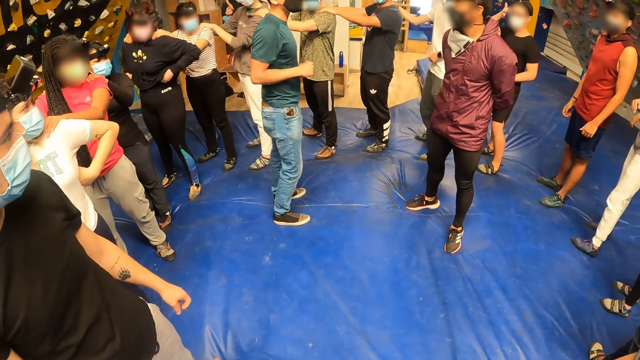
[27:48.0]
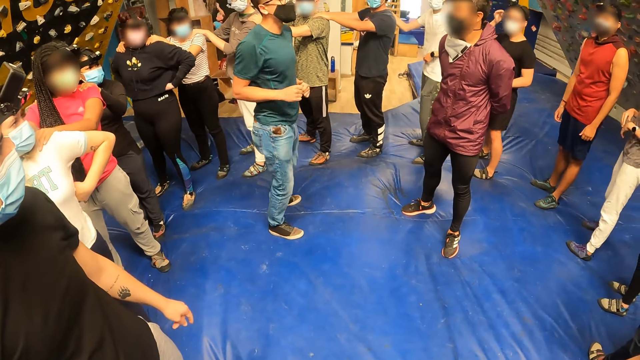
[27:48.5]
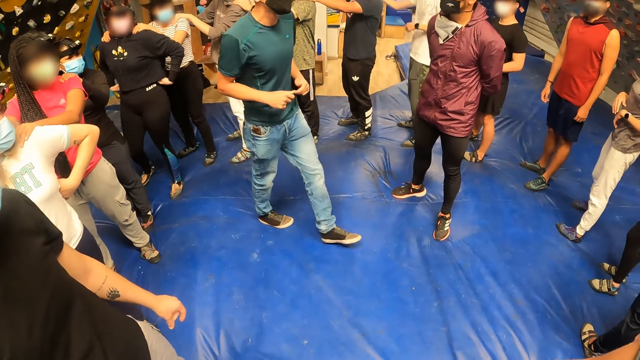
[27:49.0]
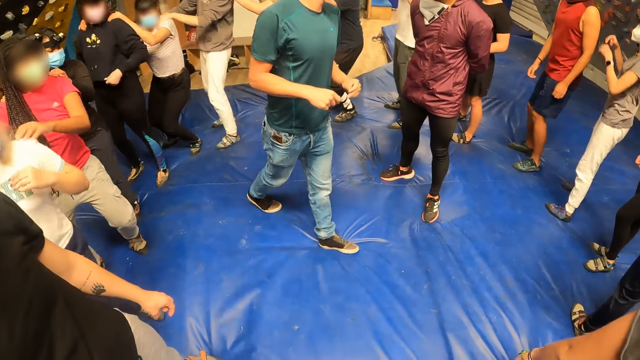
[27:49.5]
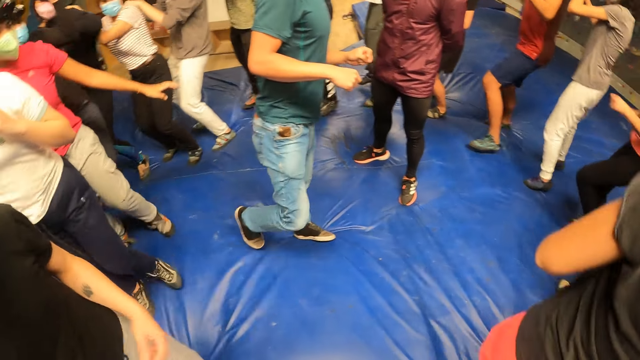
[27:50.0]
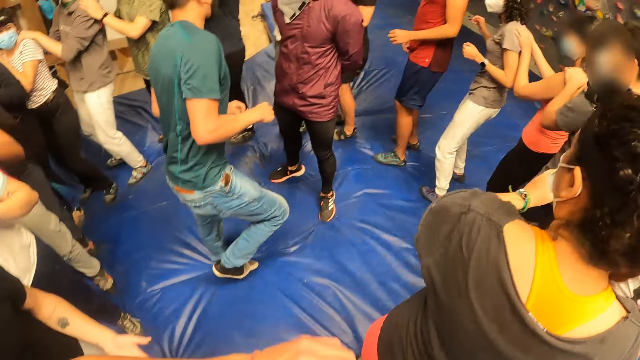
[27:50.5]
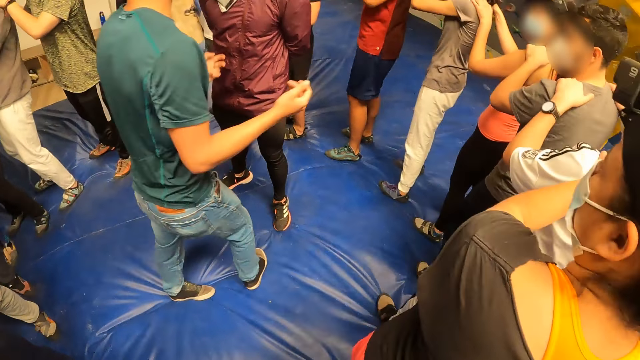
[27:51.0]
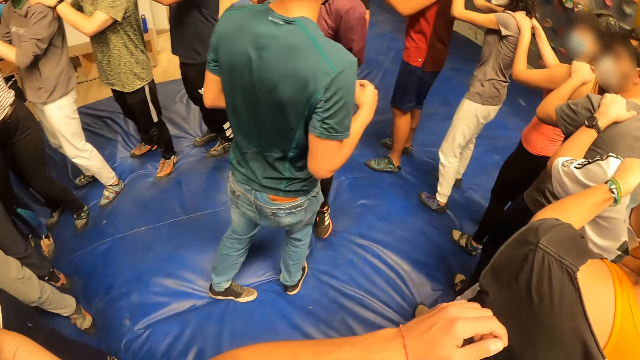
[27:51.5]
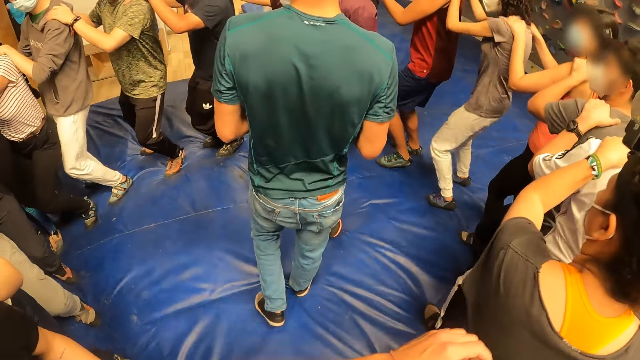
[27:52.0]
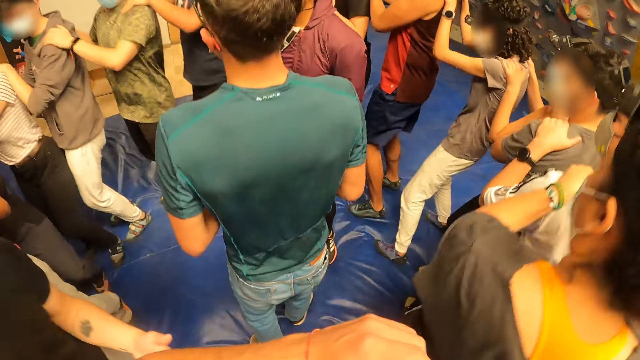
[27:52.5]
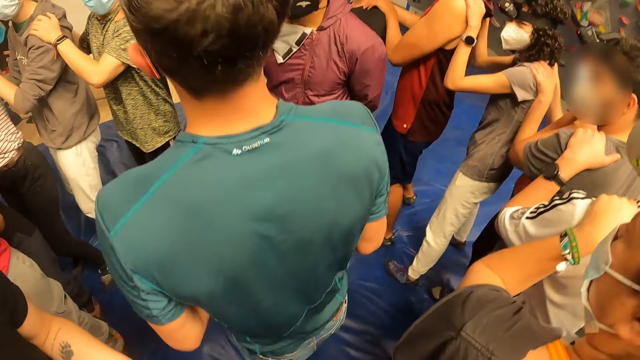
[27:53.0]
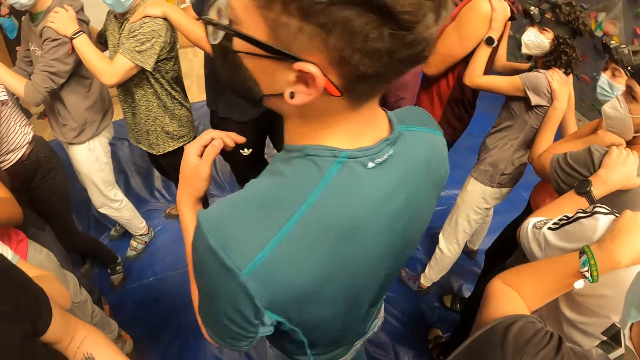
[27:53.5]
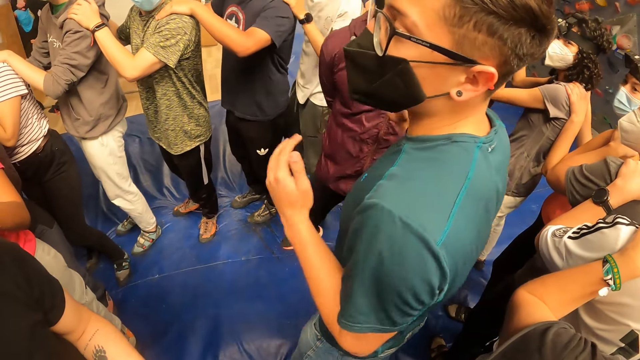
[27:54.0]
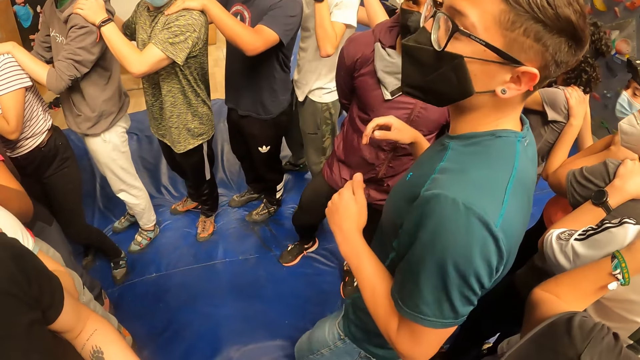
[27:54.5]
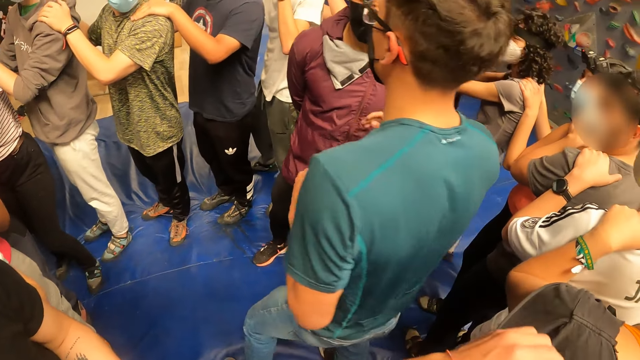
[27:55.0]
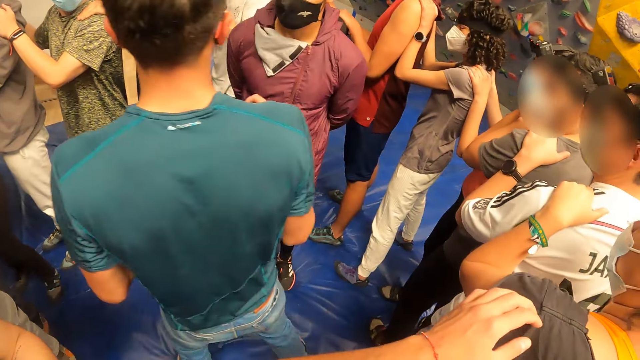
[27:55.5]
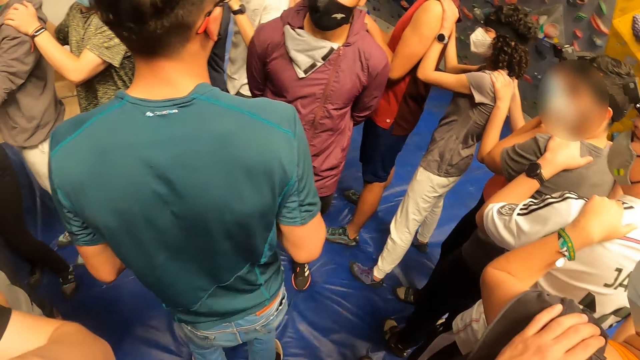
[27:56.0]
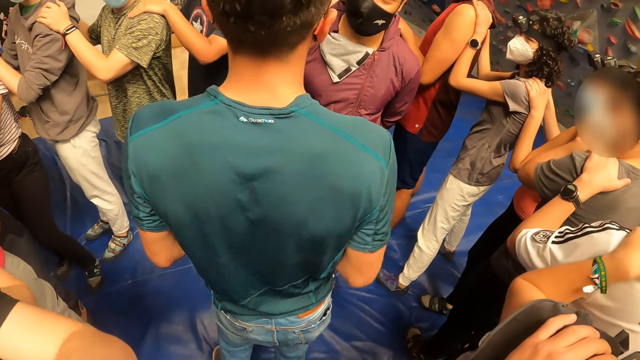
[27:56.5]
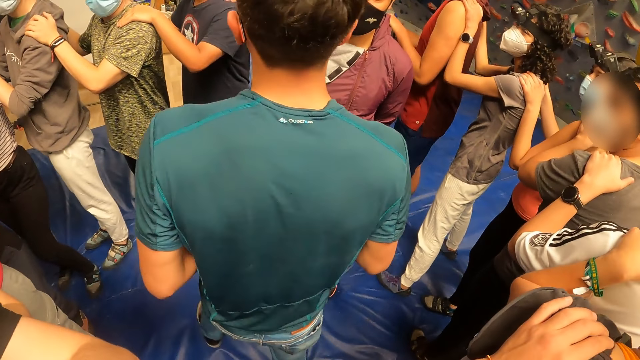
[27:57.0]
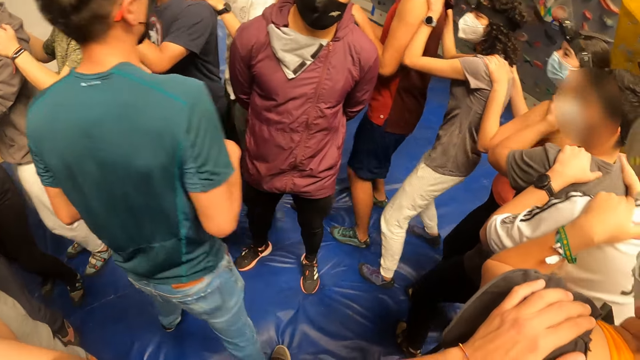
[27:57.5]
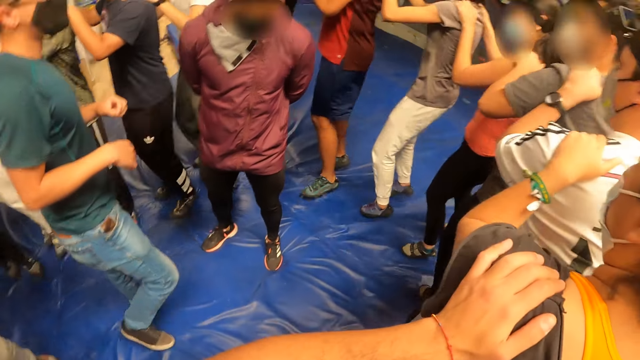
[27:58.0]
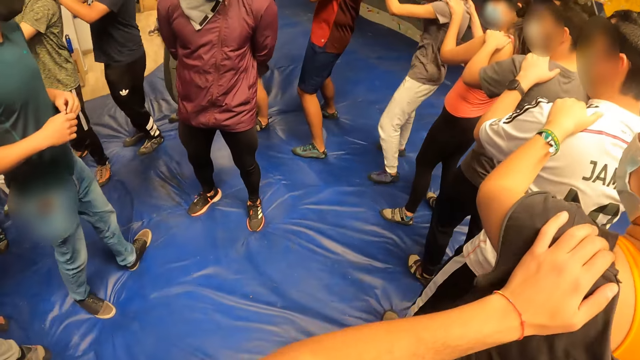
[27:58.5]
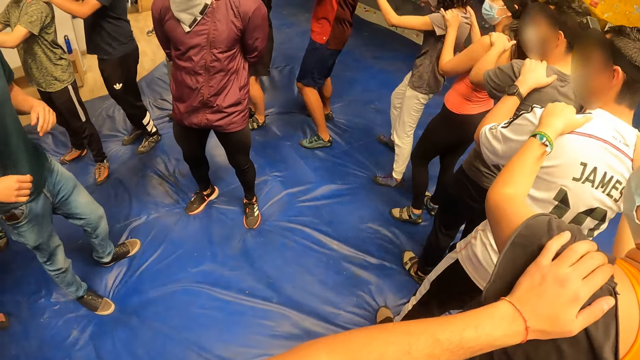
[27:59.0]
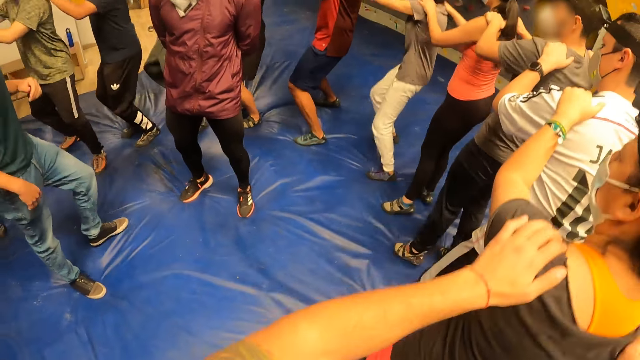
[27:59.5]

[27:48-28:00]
The instructor jumps sideways. The camera wearer jumps sideways. The instructor interacts with the camera wearer and the group of people. The instructor interacts with the camera wearer and the group of people again.

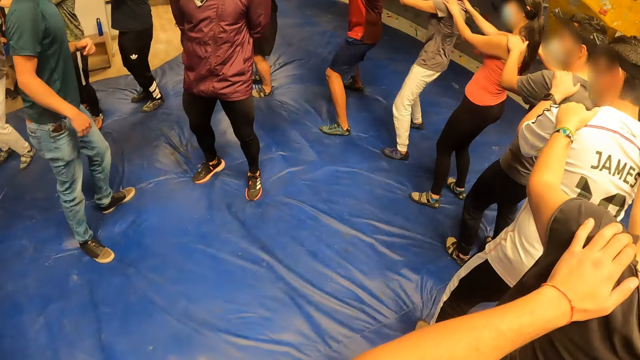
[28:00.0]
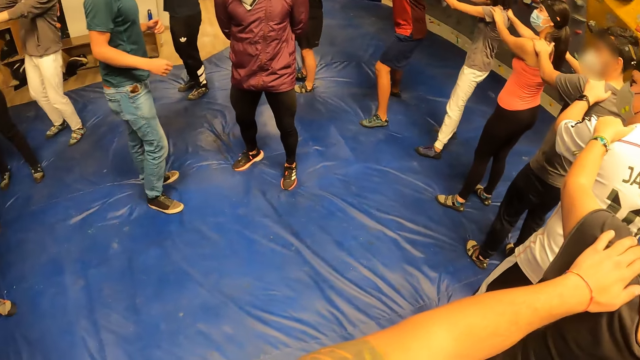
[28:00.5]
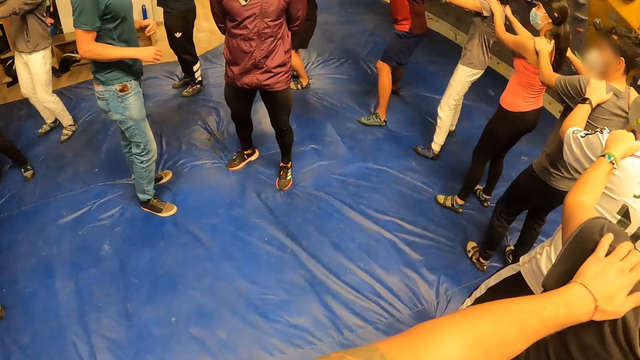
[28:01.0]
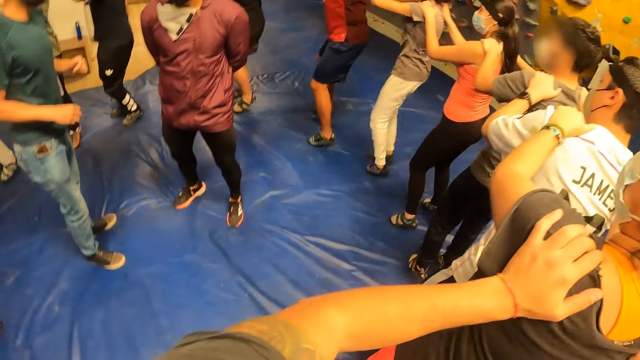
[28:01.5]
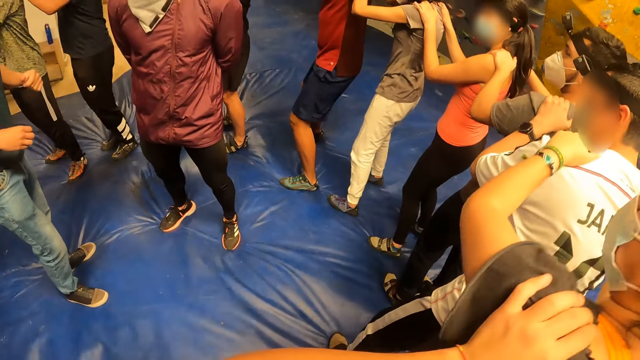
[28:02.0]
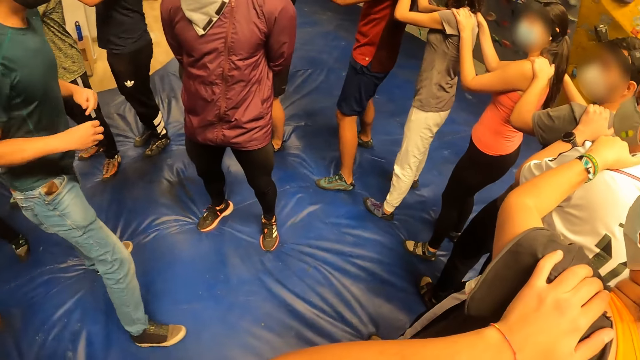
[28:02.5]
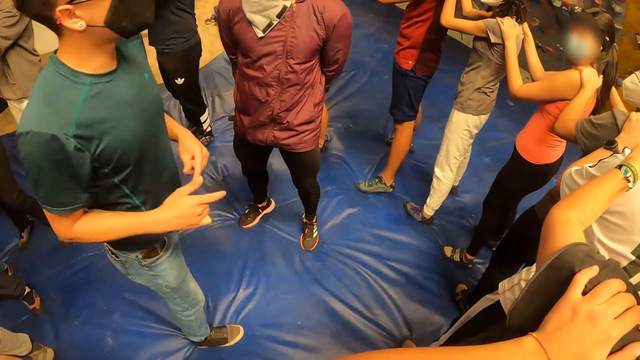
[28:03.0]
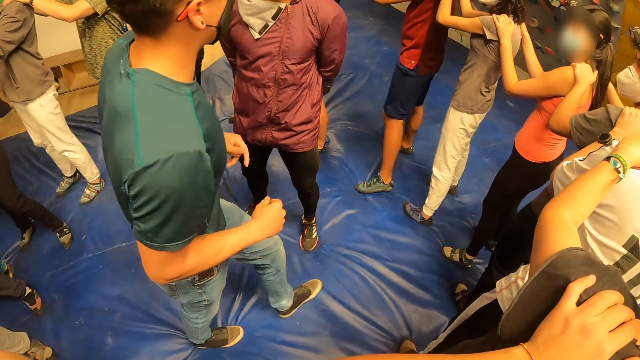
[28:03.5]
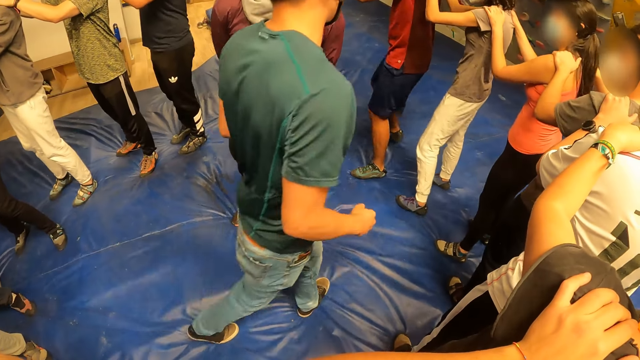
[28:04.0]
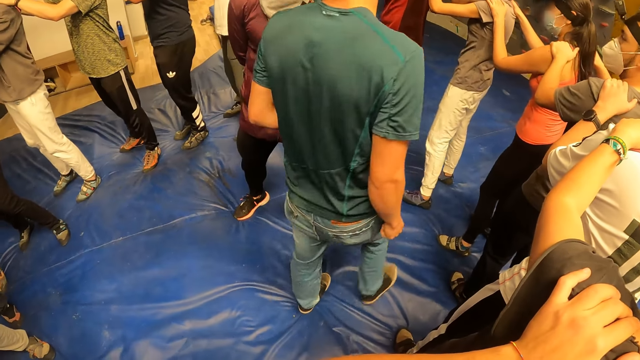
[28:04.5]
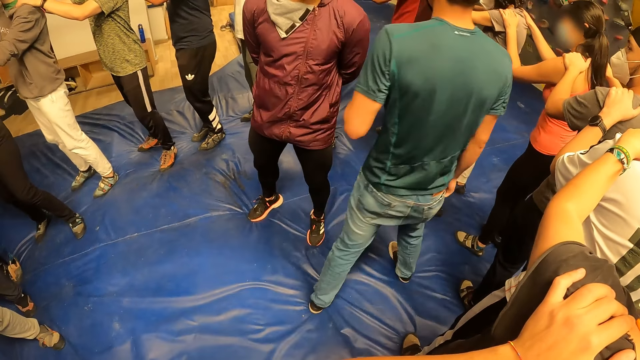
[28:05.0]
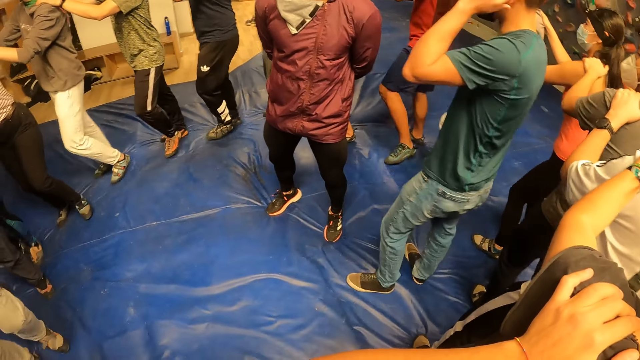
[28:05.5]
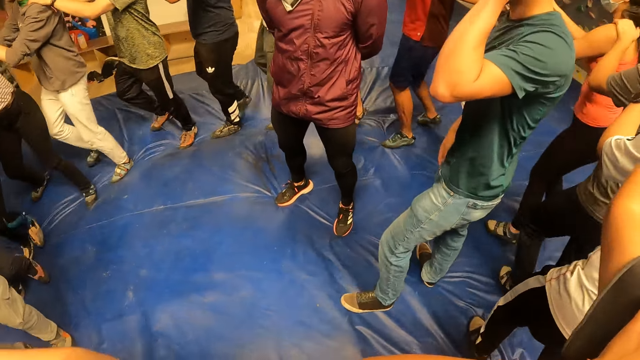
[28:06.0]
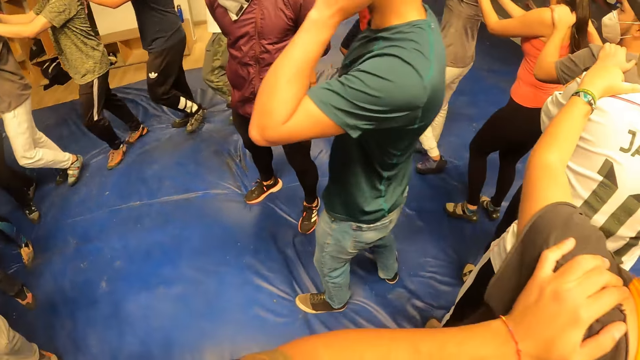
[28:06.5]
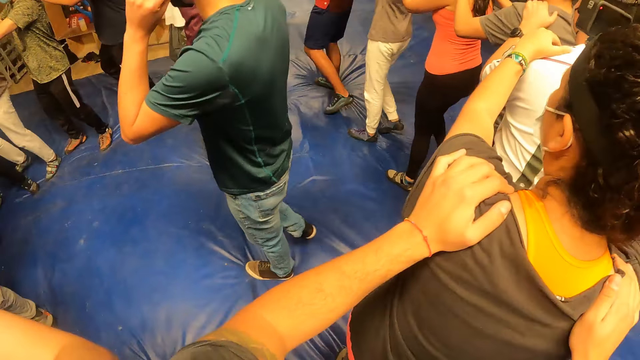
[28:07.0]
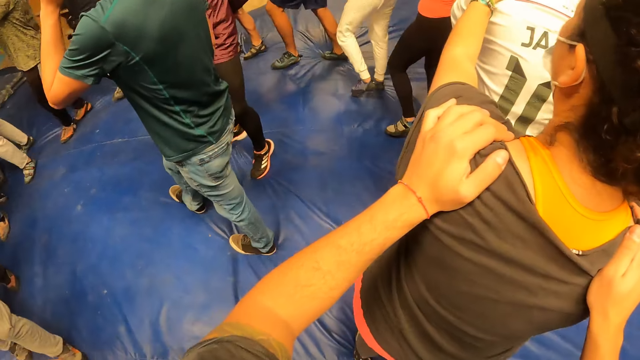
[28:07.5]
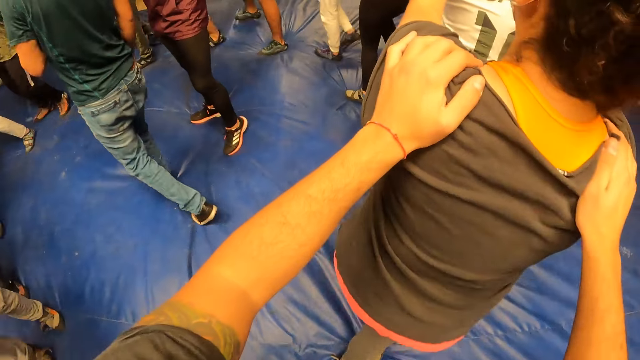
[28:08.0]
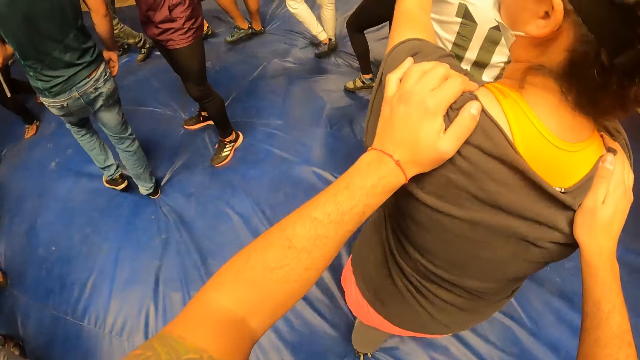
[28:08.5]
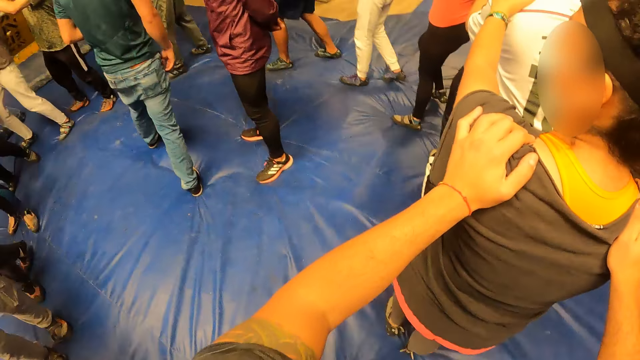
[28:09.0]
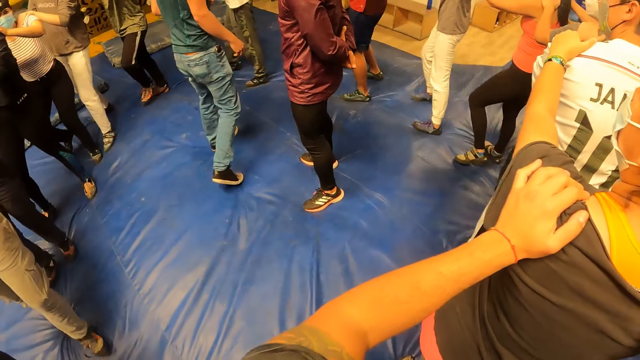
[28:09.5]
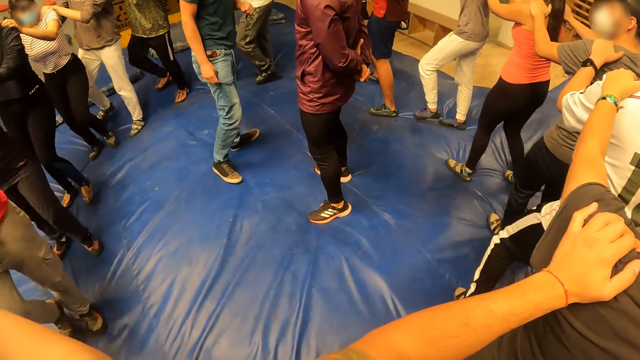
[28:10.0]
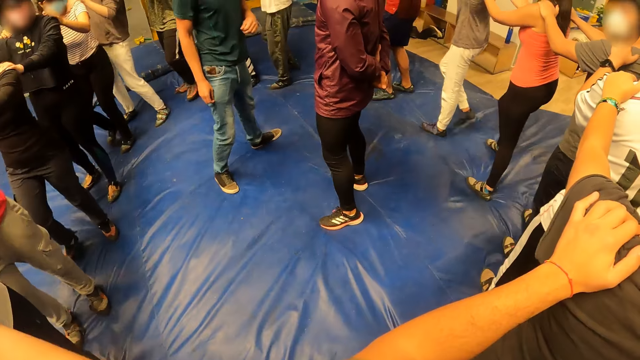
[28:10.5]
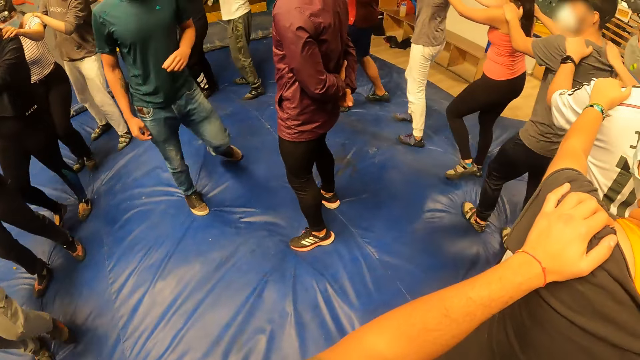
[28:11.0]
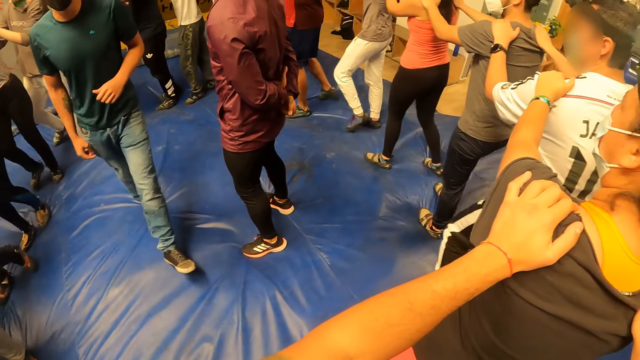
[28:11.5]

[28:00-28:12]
An instructor walks around. The camera wearer circles around the instructor with the group of people.
